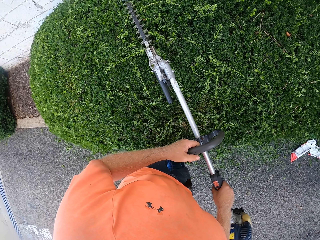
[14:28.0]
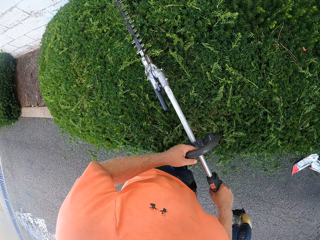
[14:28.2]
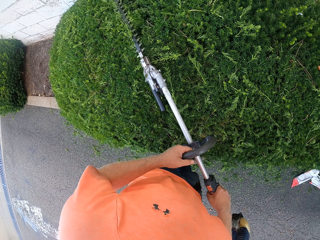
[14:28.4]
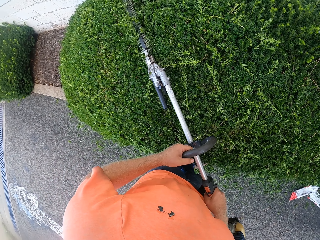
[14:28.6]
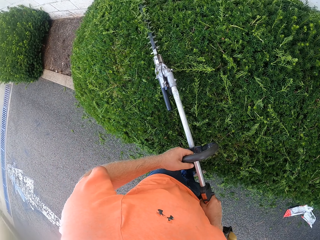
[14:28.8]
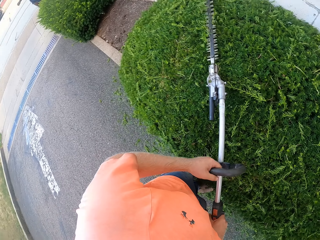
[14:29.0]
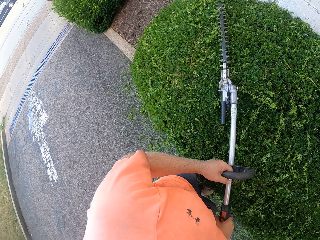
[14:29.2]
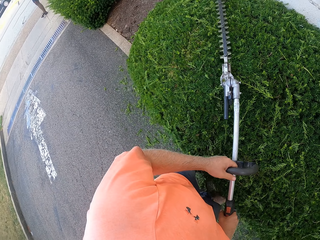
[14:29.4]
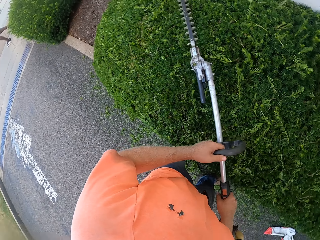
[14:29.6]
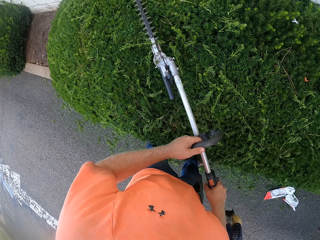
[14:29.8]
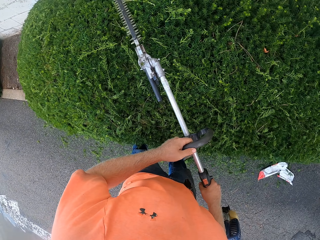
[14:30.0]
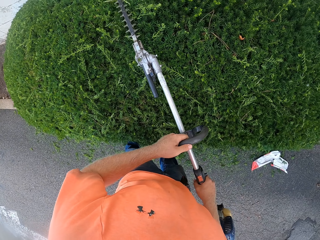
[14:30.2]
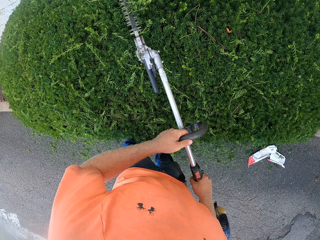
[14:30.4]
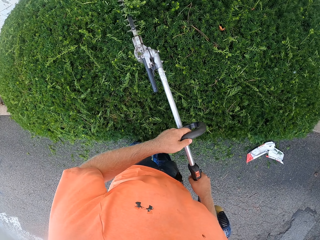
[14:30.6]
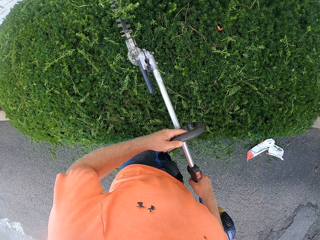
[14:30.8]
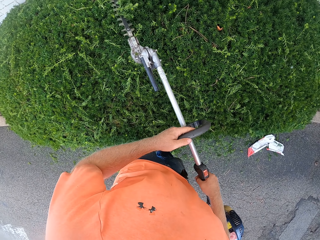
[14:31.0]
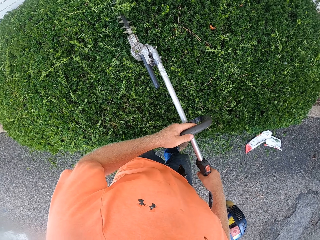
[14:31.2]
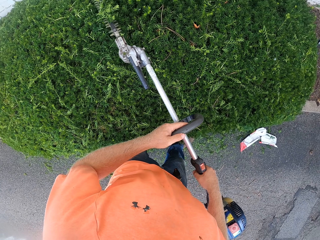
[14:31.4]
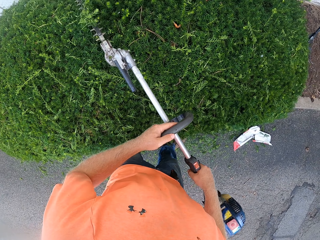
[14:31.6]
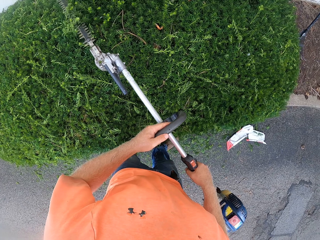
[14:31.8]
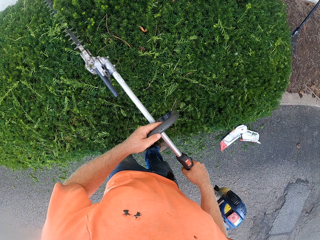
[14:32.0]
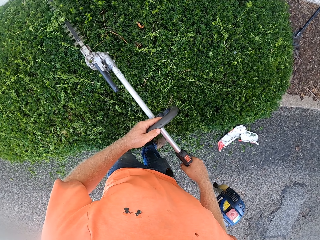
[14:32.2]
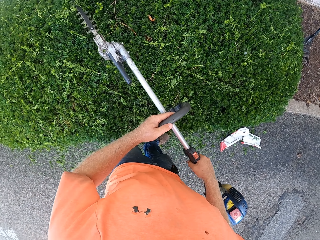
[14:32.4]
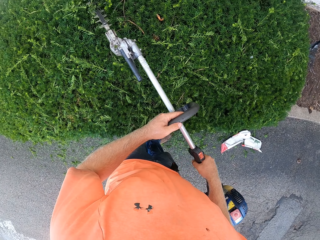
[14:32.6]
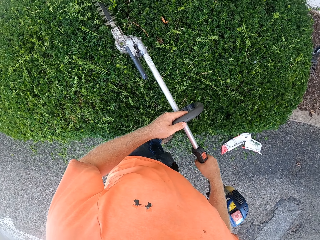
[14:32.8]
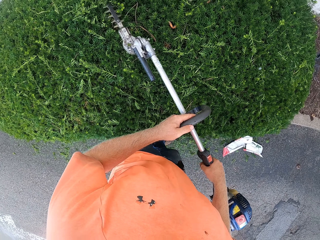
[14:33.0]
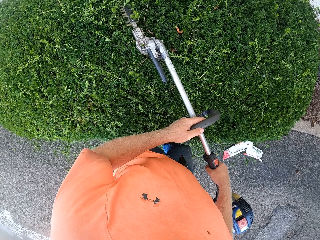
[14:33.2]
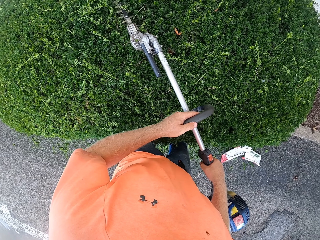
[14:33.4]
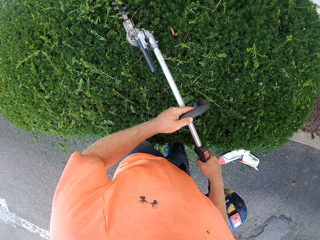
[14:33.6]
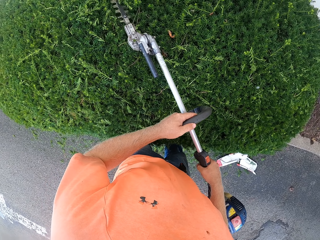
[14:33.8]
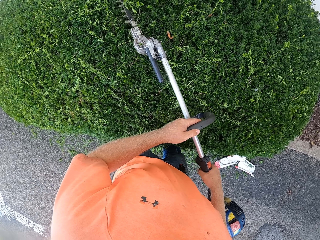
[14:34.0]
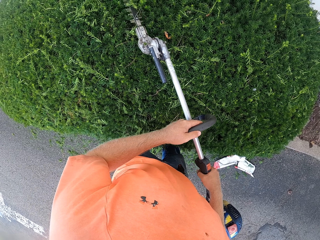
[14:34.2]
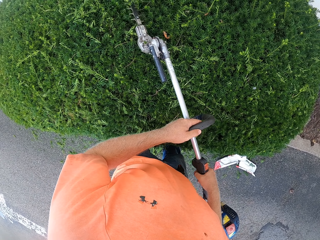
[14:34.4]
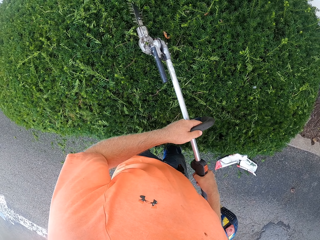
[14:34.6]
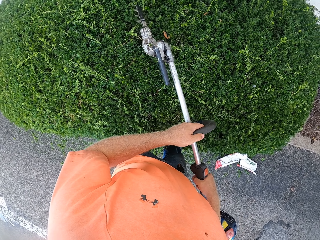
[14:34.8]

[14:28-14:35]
The camera wearer looks on the road.

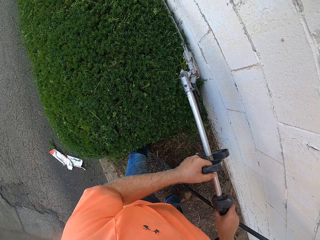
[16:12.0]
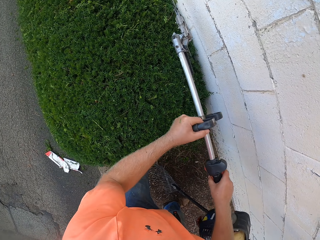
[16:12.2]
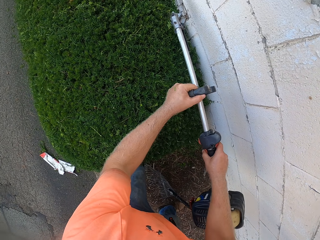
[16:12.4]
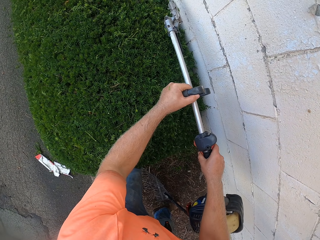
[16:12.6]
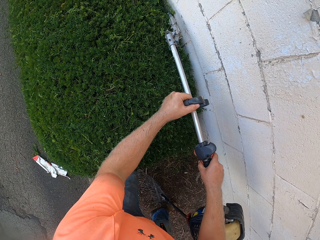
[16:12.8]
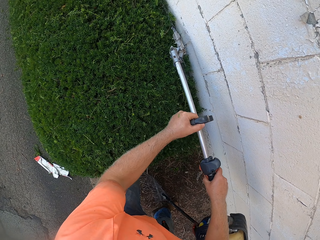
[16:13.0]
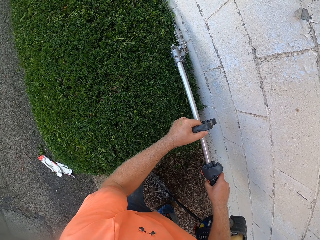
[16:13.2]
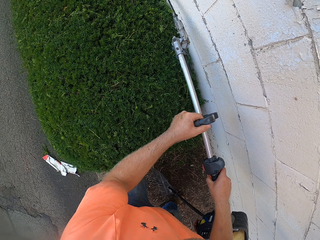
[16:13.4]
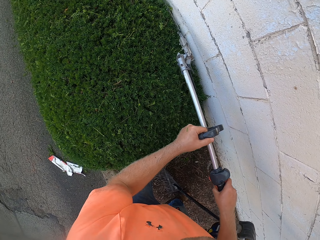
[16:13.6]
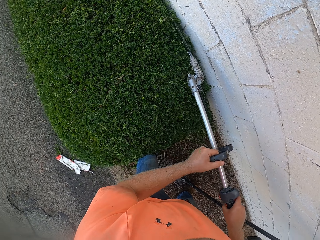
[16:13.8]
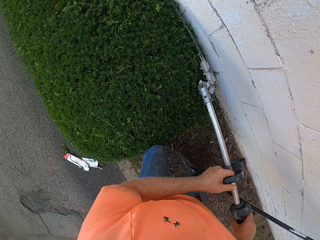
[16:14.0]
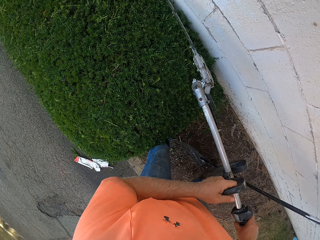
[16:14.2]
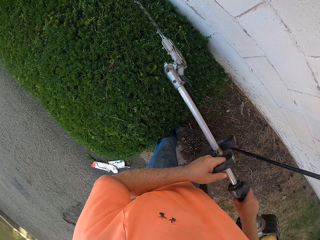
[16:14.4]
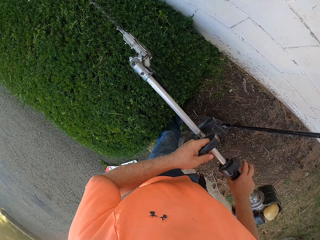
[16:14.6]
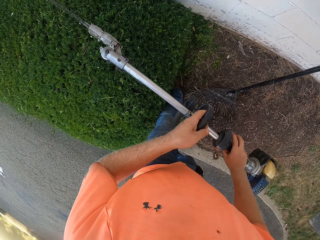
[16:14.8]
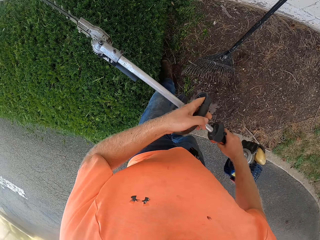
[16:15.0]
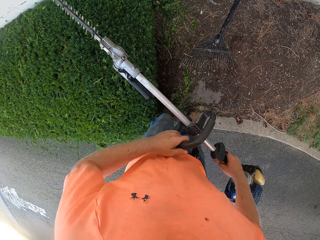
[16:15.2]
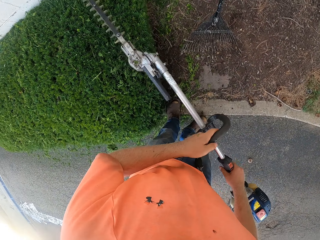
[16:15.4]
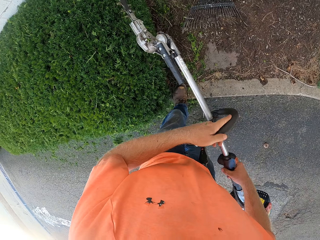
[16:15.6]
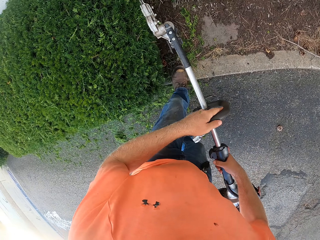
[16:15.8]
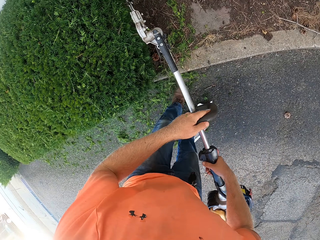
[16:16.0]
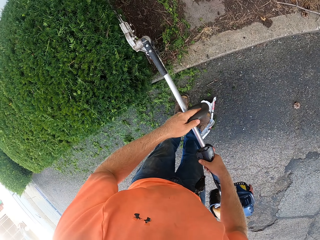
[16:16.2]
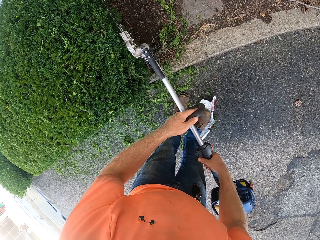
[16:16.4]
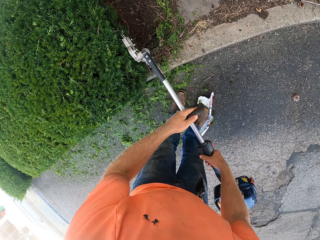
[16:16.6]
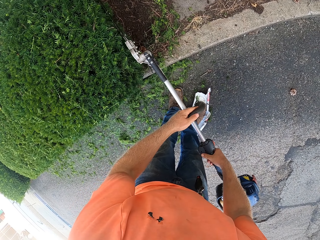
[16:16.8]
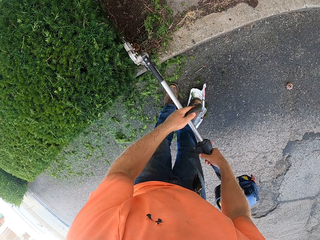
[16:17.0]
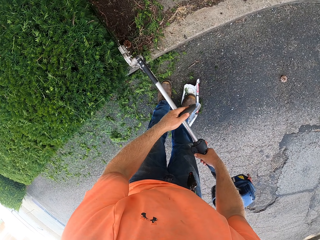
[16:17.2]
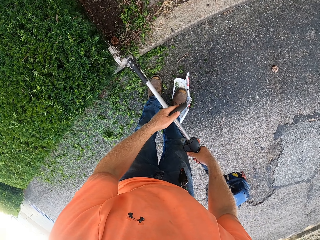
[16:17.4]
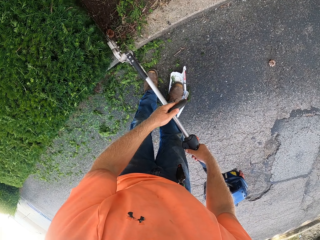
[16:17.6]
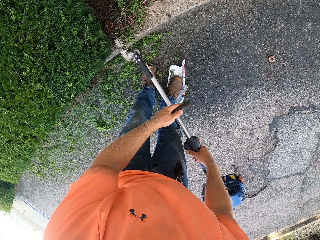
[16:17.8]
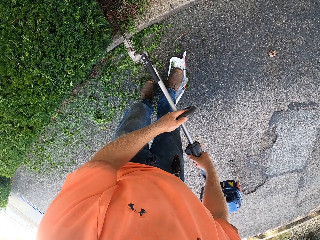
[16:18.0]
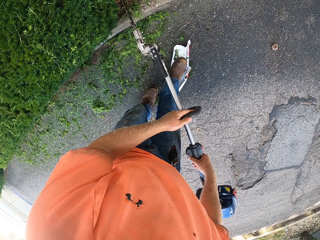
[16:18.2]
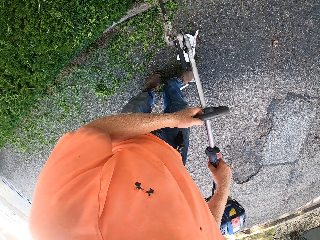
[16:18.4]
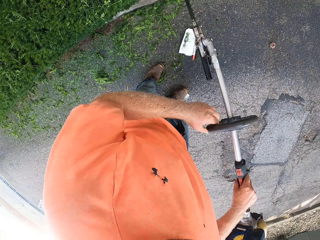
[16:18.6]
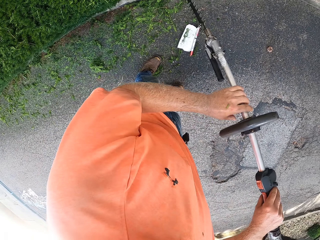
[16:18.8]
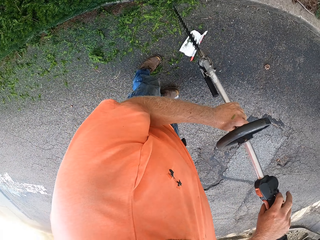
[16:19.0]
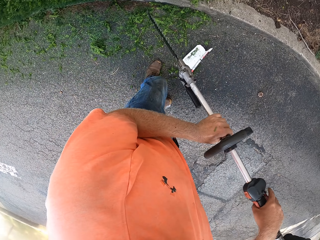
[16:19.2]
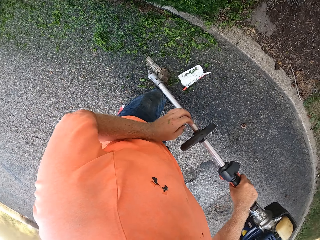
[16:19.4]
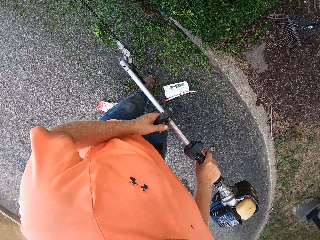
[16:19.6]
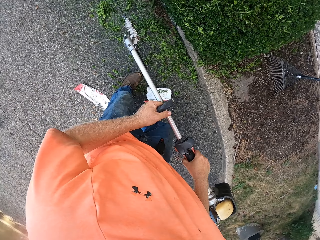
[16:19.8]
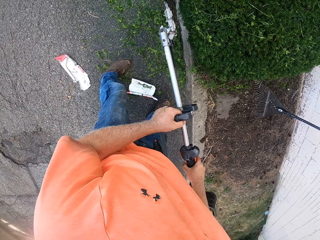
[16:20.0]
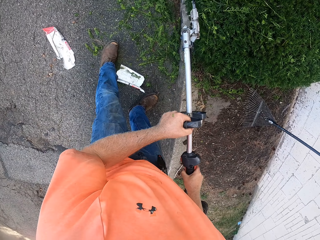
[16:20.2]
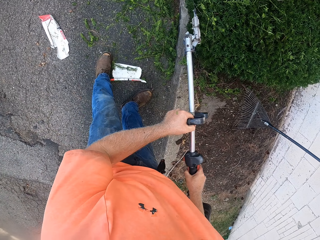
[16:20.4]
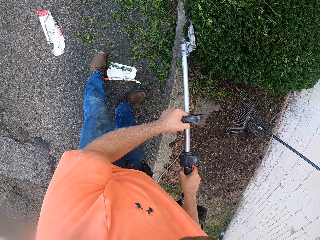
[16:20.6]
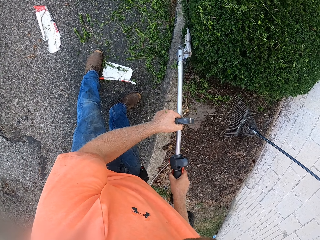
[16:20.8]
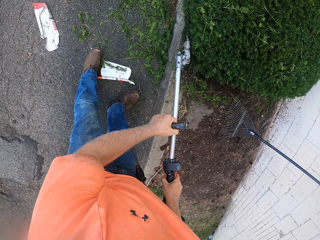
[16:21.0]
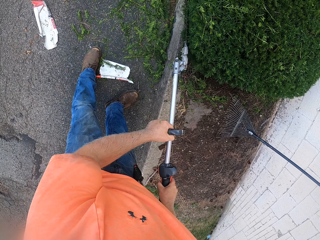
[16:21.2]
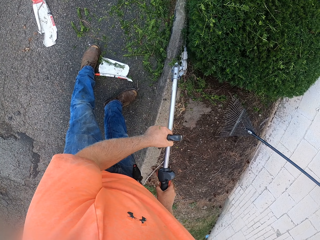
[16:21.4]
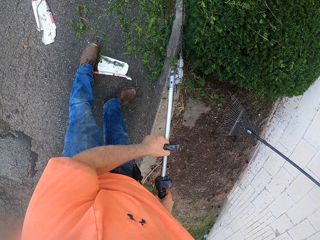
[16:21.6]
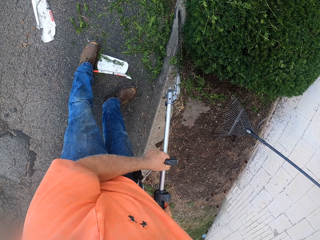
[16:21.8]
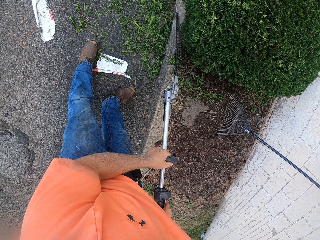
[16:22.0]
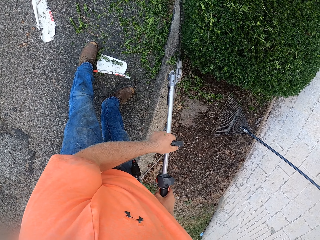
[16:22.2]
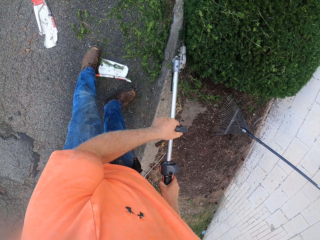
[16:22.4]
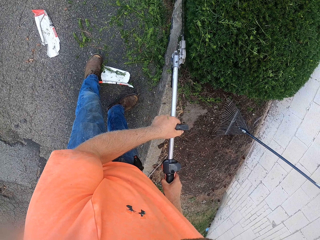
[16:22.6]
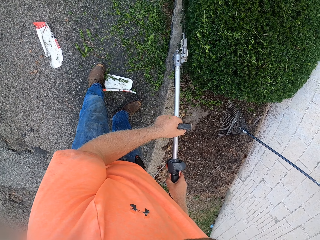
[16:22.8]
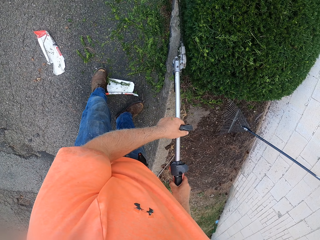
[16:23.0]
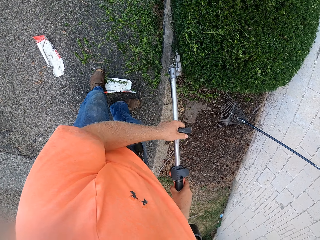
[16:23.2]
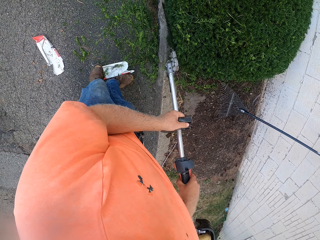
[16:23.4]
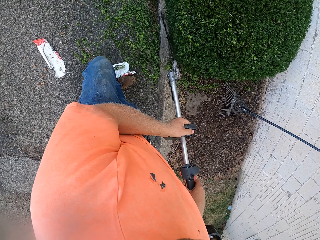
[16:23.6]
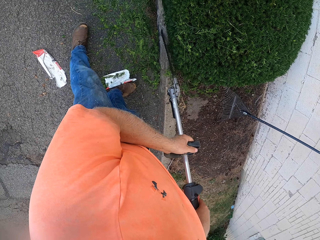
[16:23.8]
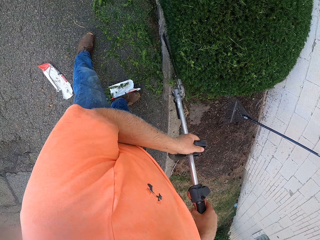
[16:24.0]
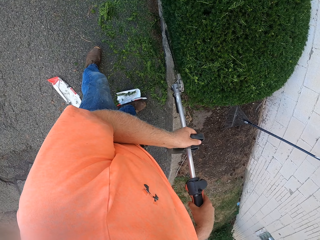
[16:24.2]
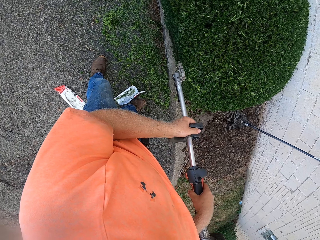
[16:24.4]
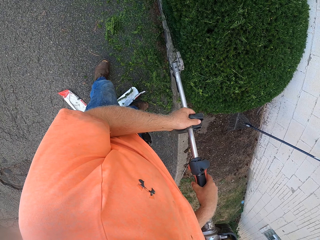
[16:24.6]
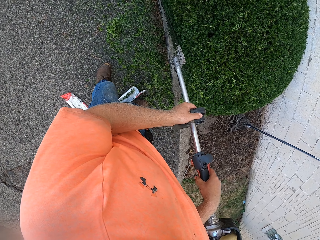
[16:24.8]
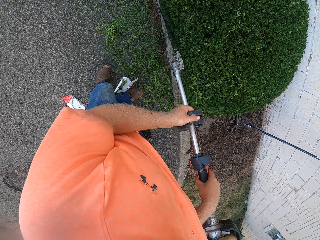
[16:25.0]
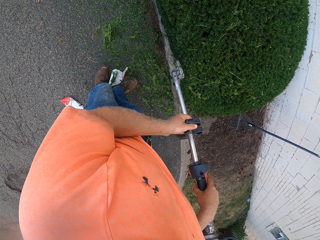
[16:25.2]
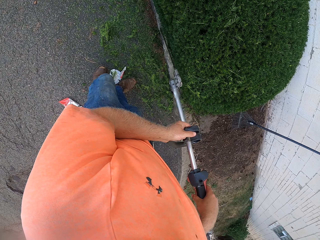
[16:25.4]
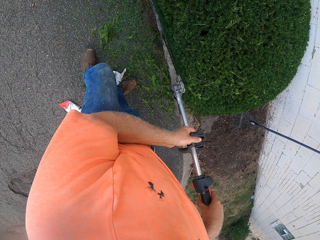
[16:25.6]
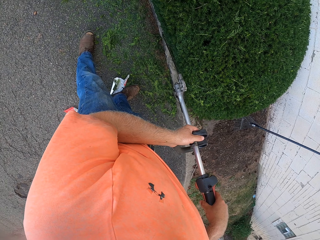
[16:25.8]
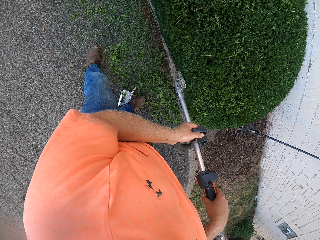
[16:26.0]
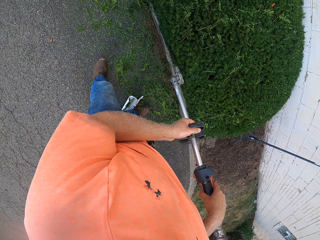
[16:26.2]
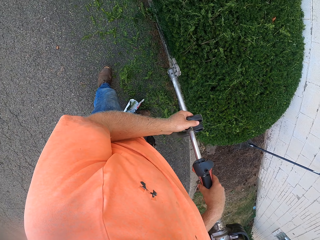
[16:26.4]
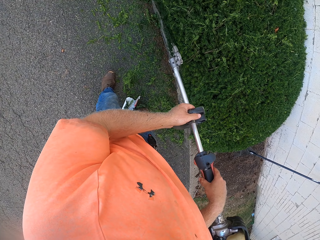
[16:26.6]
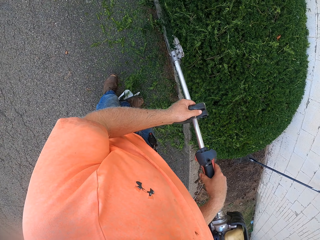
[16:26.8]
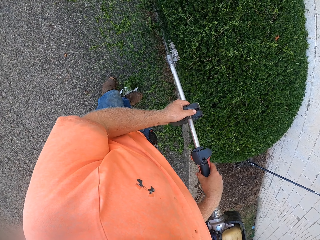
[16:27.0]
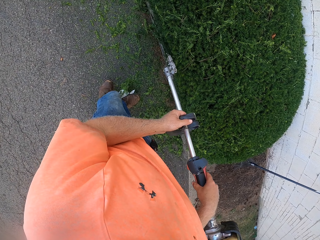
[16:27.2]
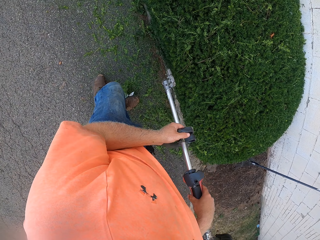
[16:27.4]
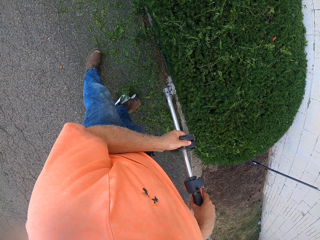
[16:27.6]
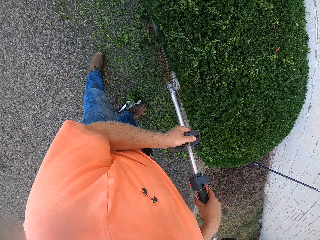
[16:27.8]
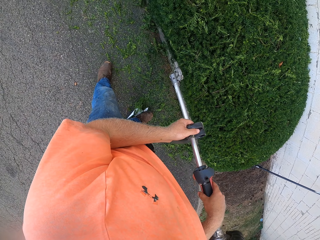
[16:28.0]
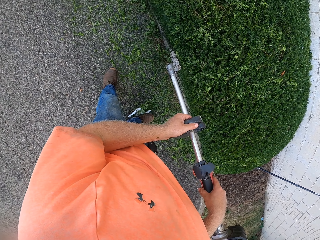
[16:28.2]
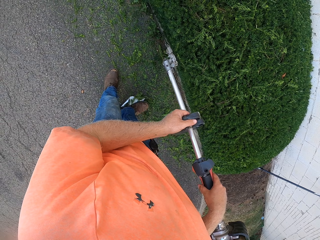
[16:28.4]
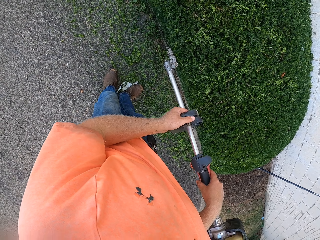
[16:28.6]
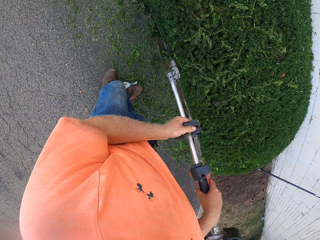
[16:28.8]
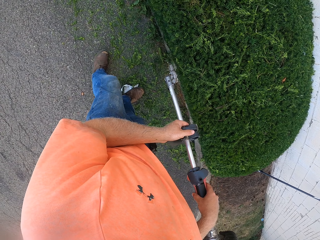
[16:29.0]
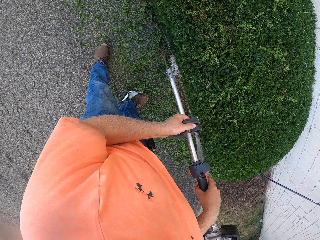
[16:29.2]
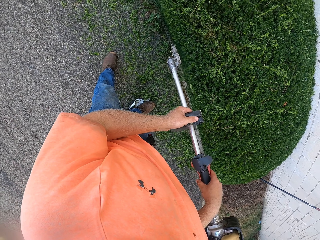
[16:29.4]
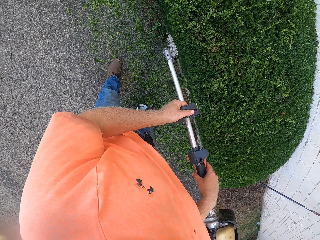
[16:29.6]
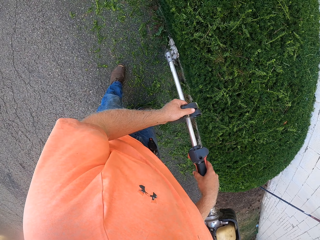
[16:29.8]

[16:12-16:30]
The camera wearer prunes the side part of the plants. He removes his left hand from the handle.
